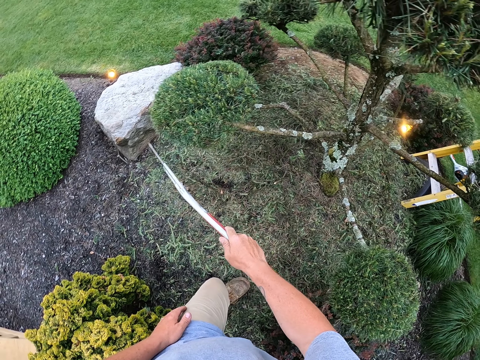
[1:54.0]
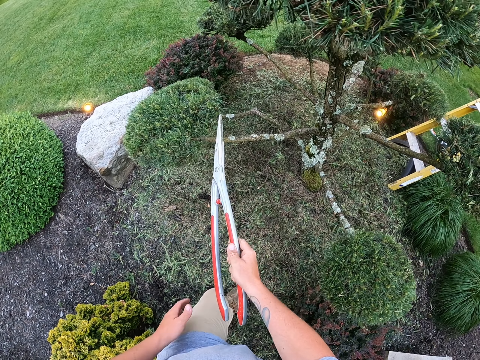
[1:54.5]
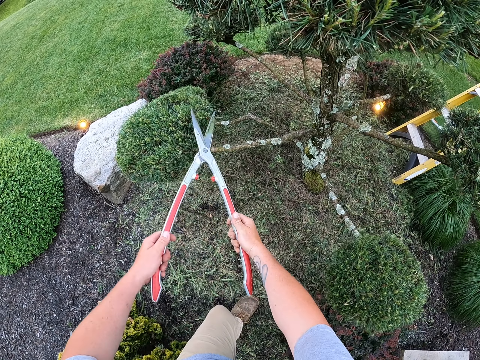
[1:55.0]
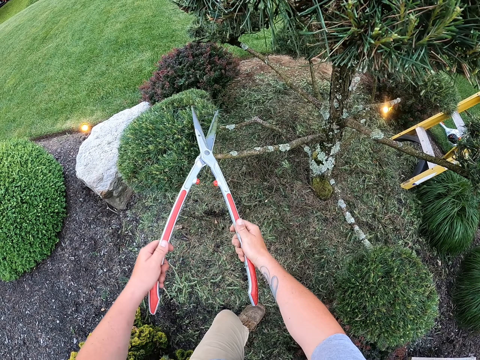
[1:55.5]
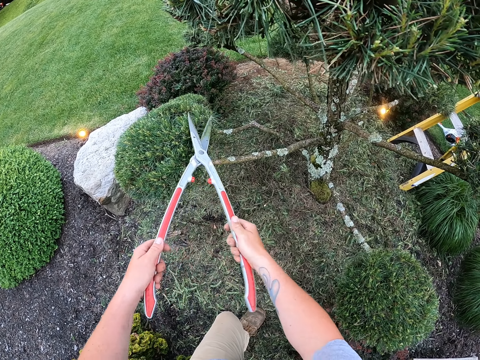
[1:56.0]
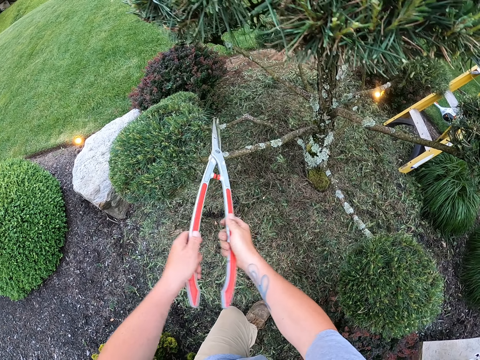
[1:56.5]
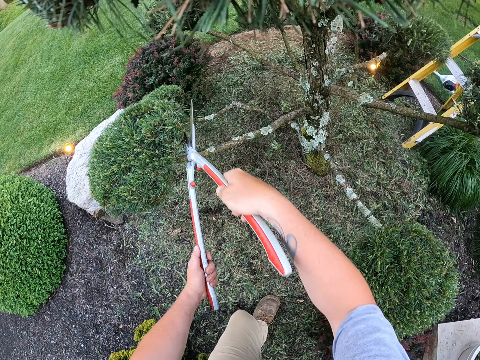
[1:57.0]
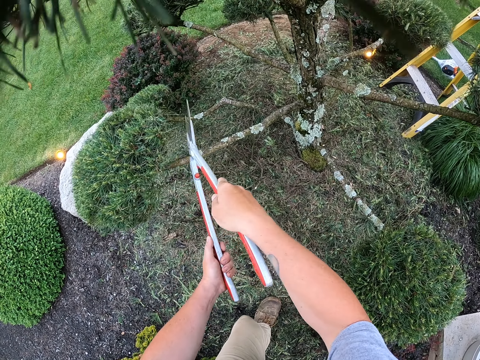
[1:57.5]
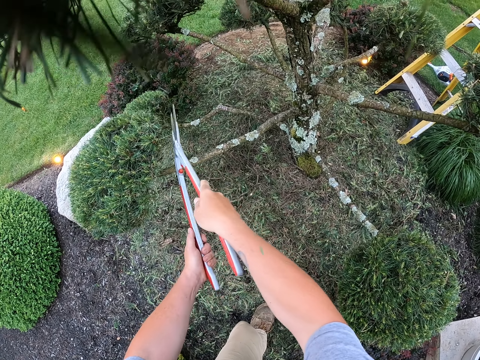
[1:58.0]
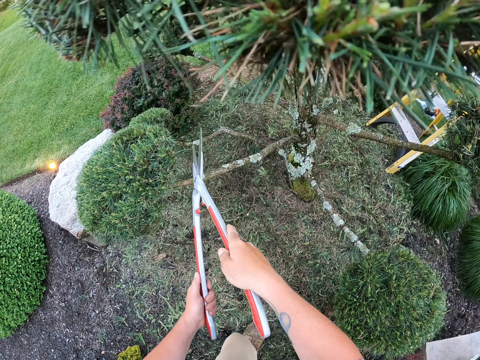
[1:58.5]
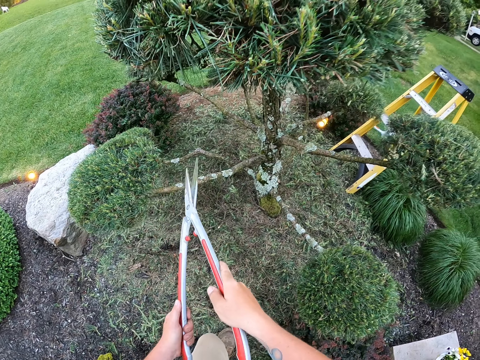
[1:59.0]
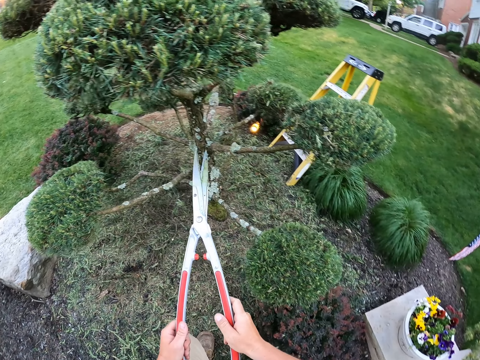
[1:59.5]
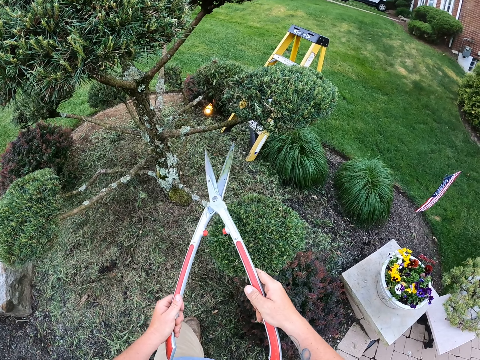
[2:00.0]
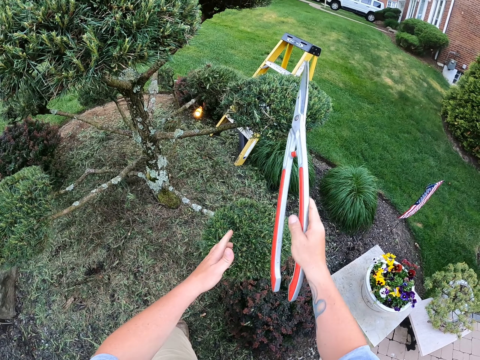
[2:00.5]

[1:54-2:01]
The camera wearer trims a flower with secateurs.

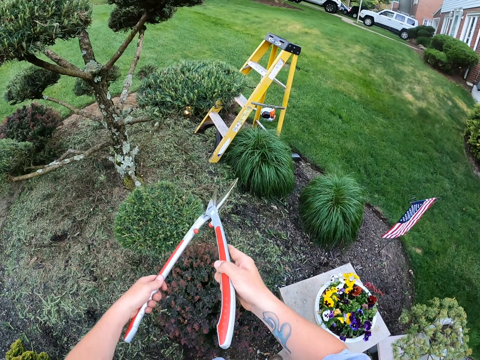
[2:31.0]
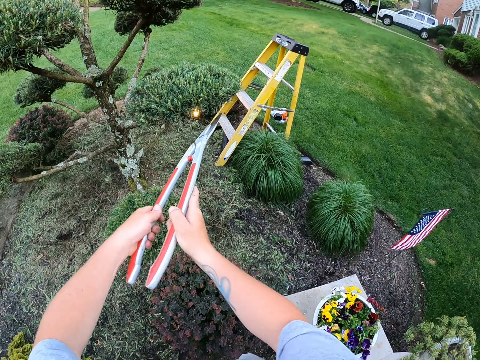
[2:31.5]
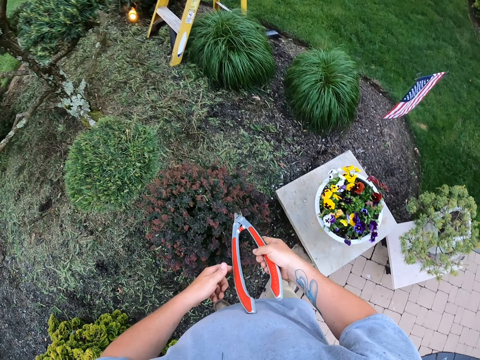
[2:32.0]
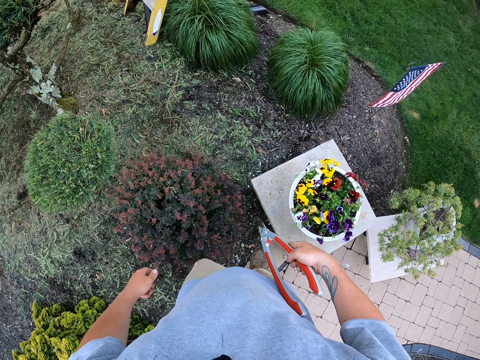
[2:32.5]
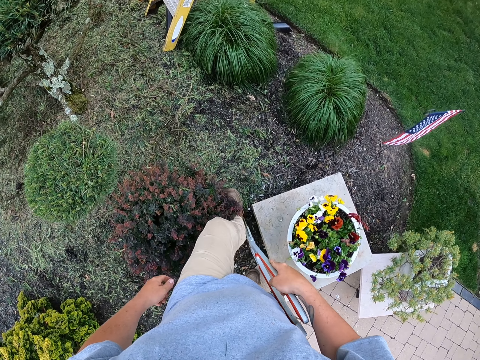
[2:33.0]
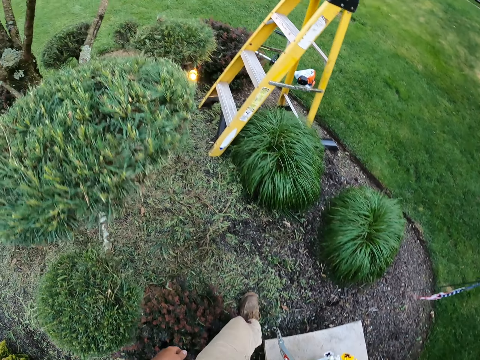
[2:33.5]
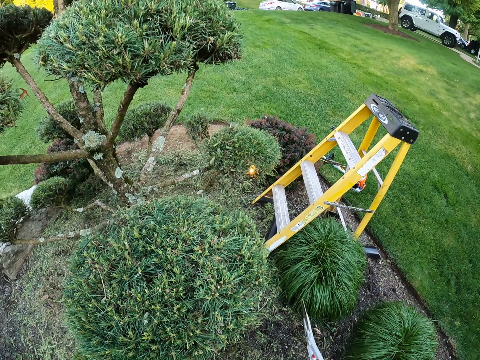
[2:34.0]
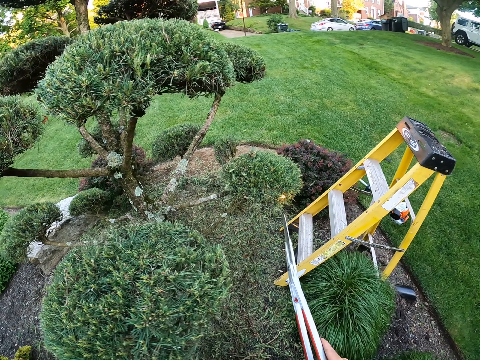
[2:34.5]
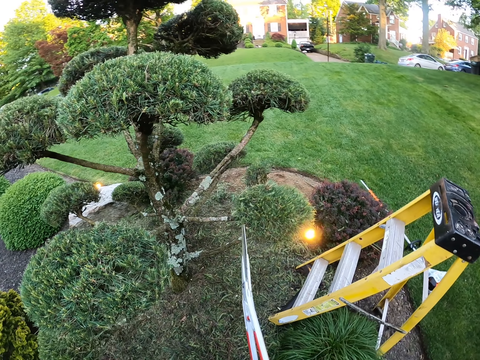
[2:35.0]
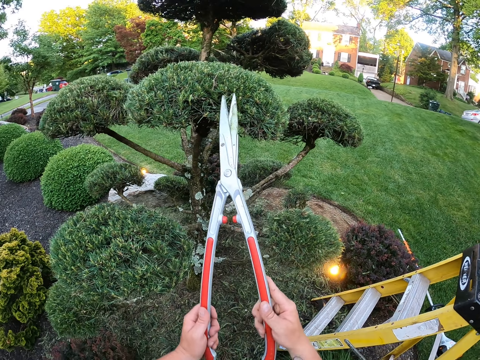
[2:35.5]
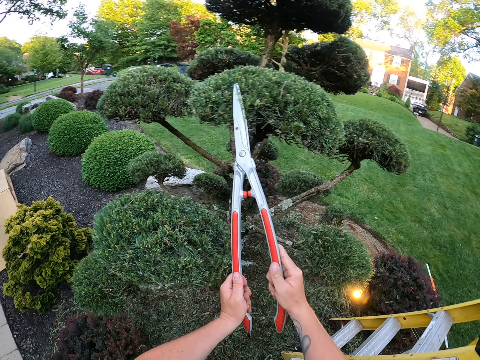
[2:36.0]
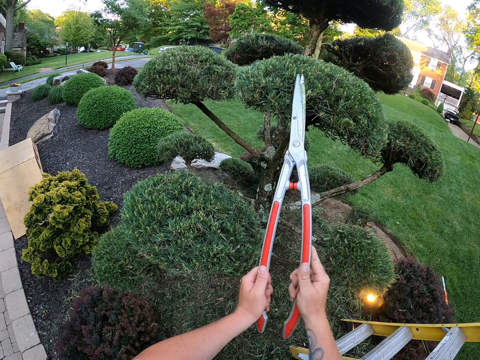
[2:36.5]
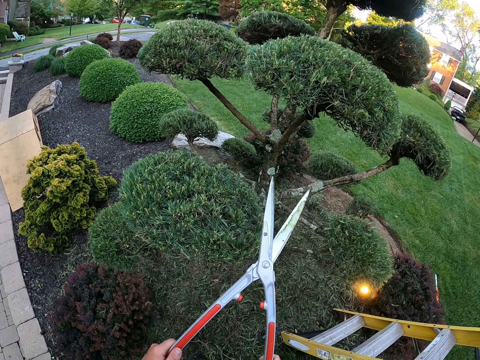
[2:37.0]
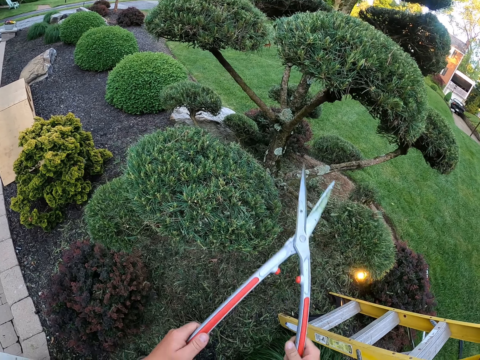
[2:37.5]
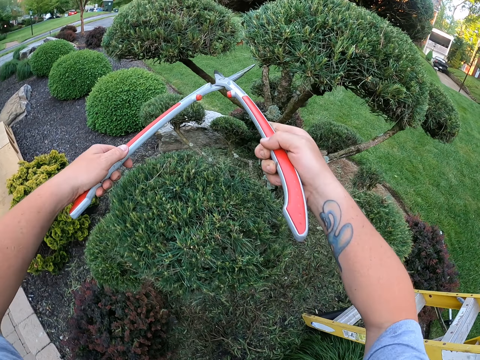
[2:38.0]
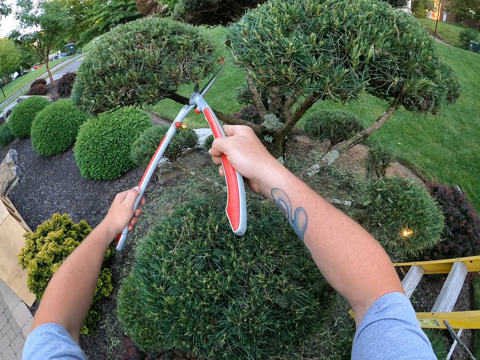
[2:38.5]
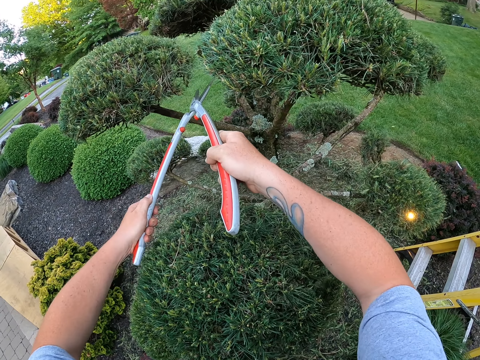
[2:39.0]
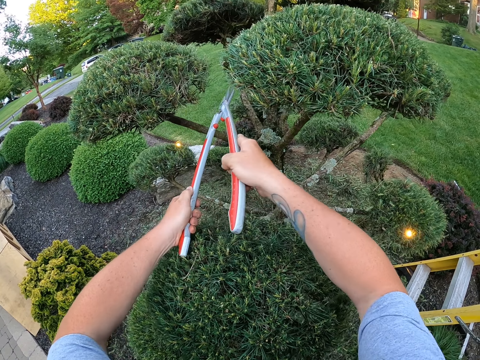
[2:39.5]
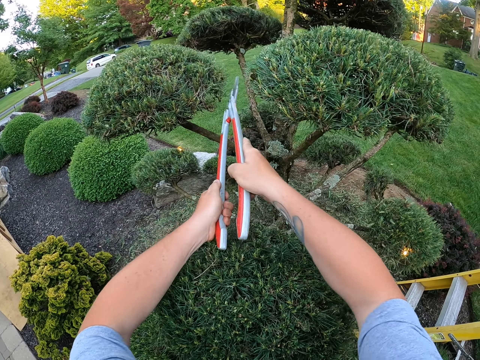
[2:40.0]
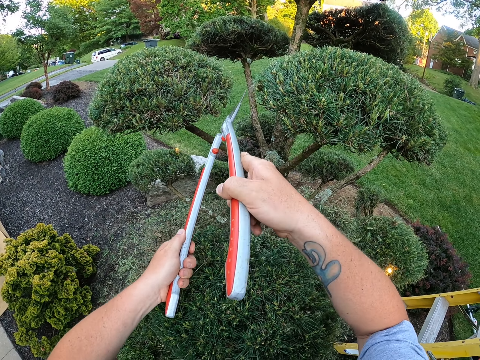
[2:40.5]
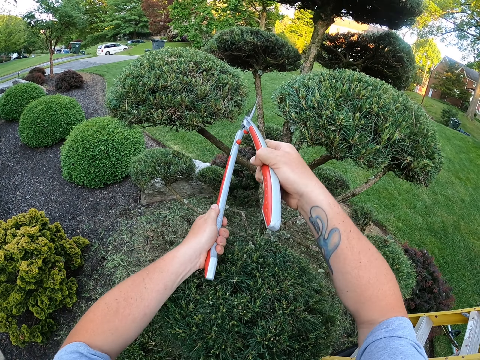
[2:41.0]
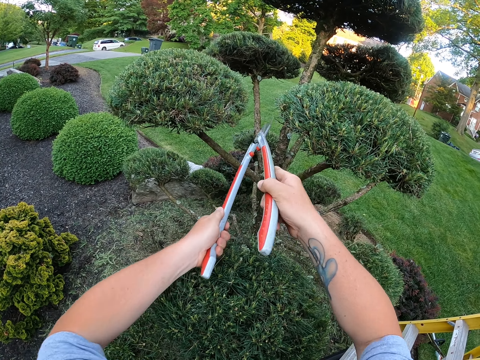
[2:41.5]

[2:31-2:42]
The camera wearer walks around in the garden. They trim a flower with secateurs.

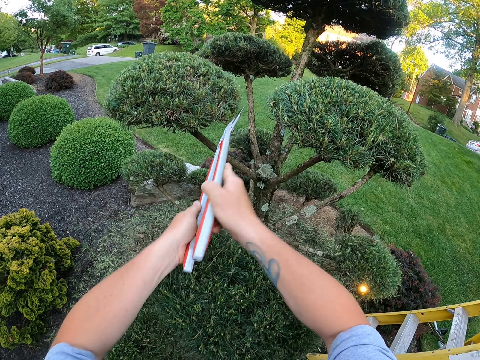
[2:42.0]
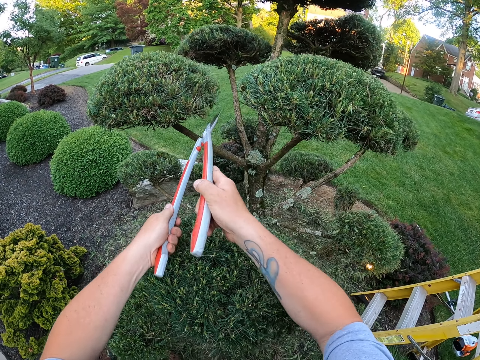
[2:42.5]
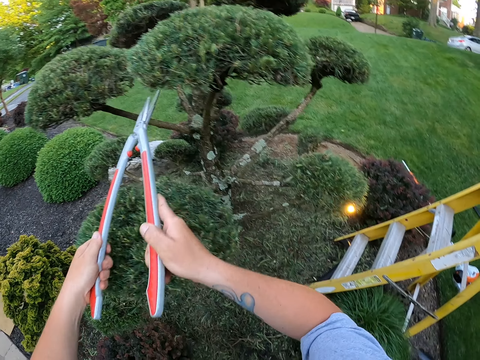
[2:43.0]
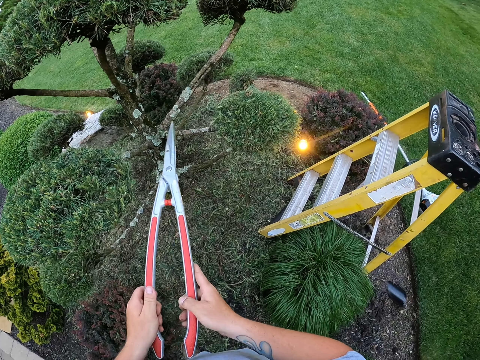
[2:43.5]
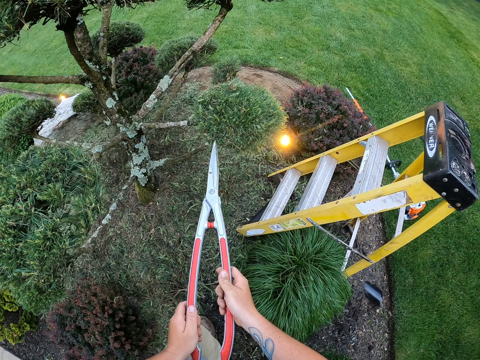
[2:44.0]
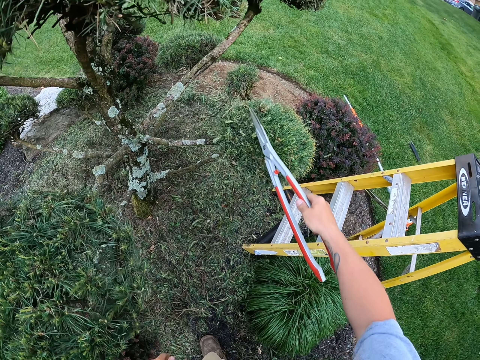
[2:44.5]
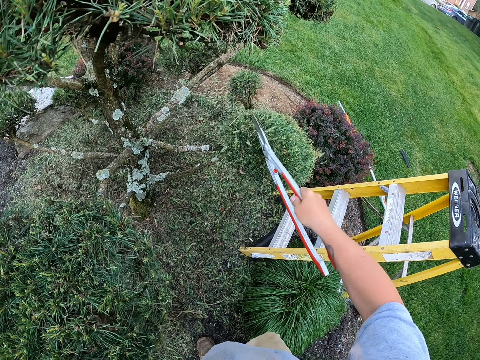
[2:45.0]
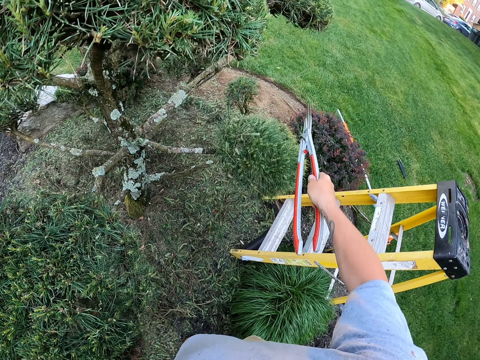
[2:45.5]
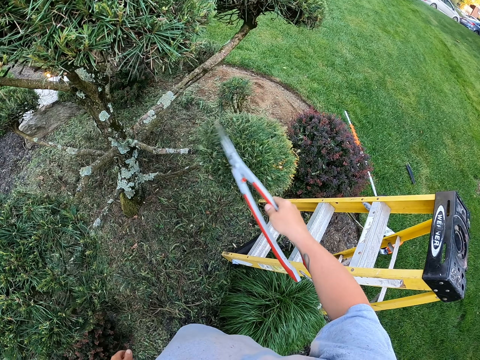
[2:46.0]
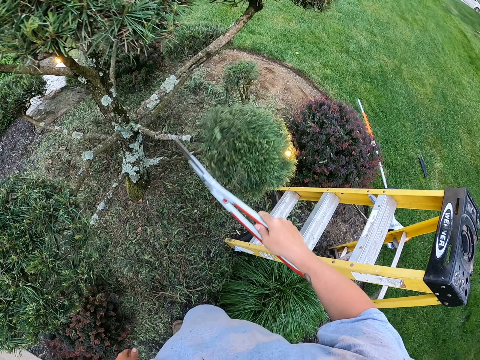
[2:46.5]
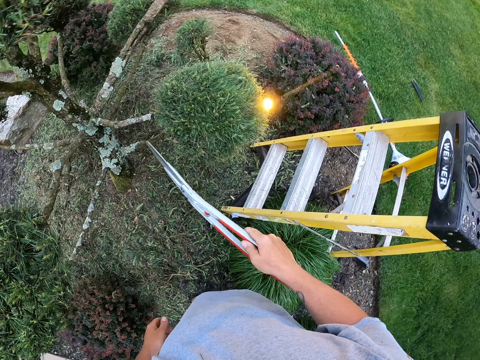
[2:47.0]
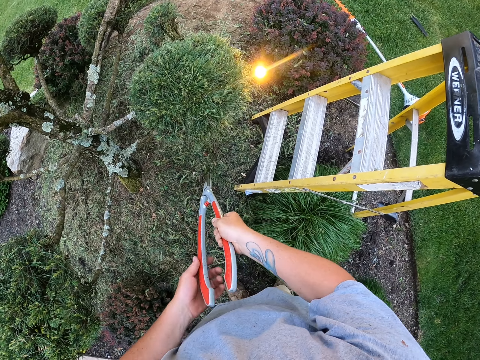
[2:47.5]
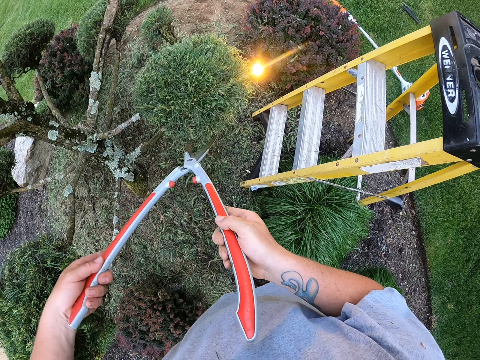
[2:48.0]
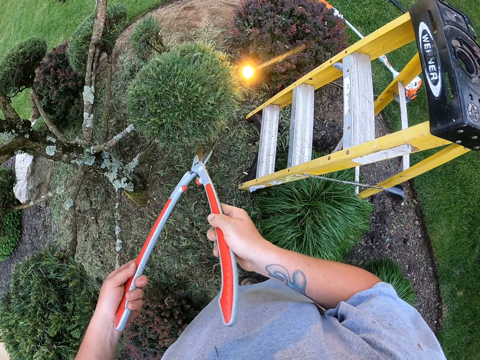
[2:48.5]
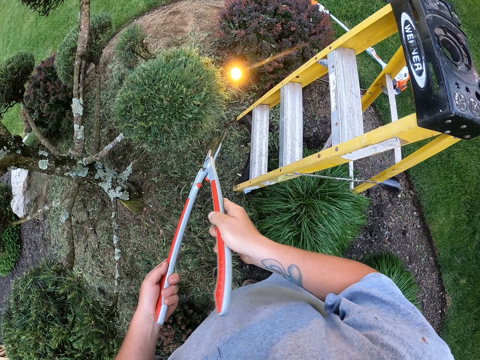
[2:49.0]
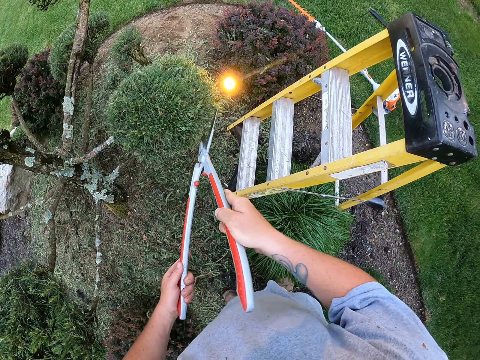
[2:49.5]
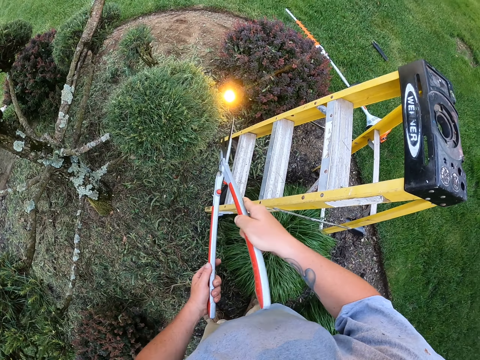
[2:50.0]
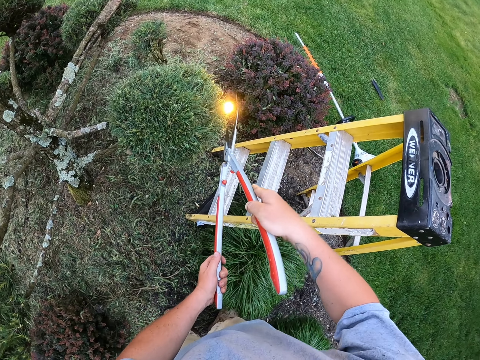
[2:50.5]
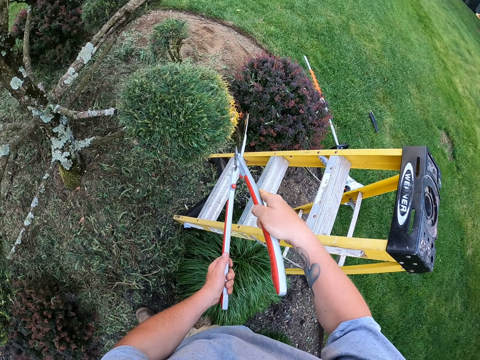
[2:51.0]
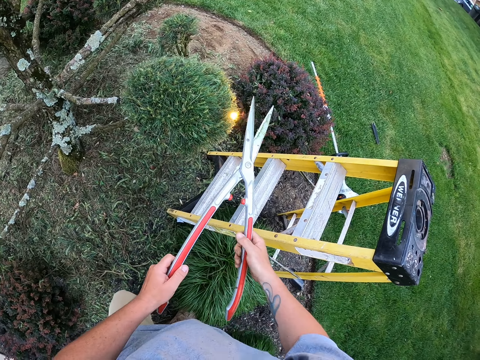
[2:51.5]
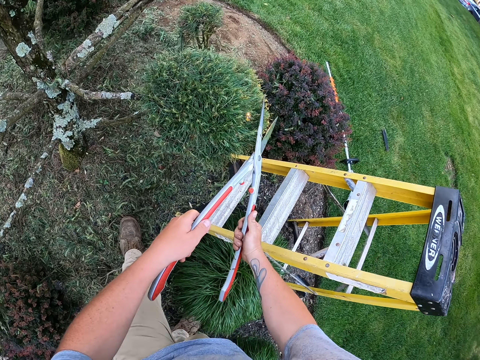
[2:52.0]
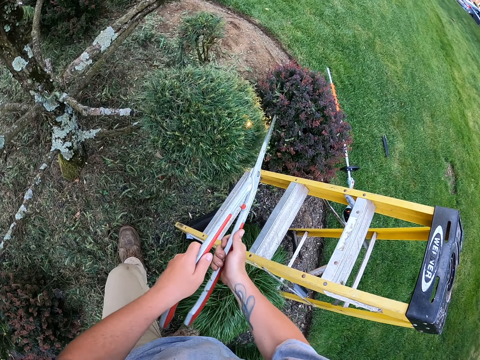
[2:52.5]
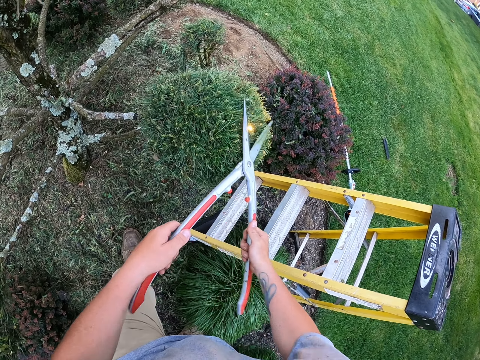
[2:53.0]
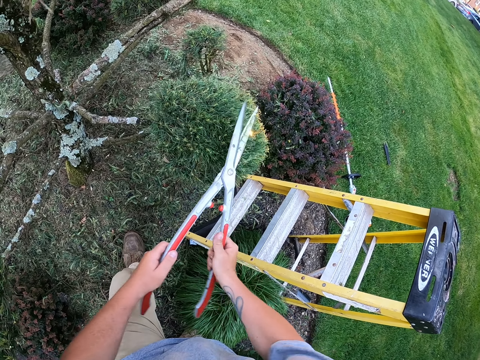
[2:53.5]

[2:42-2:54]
The camera wearer wipes the leaves. They move the leaves with a leaves cutter machine or secateurs. They trim a flower with the secateurs.
